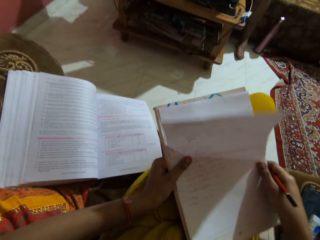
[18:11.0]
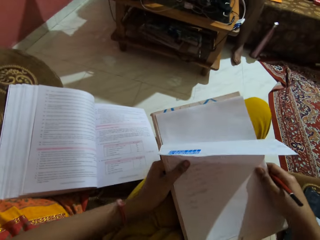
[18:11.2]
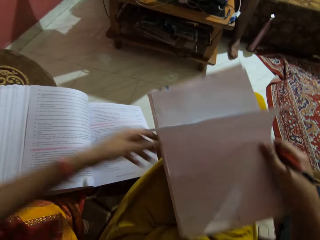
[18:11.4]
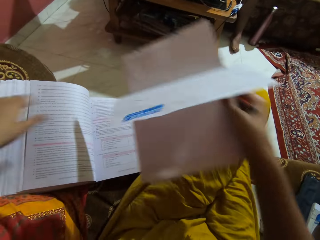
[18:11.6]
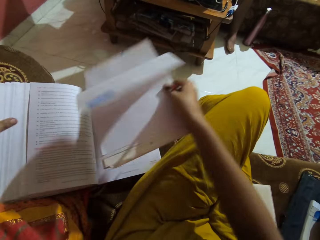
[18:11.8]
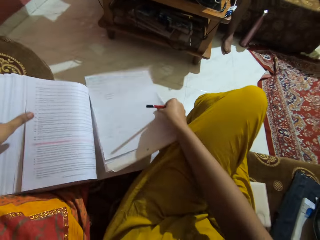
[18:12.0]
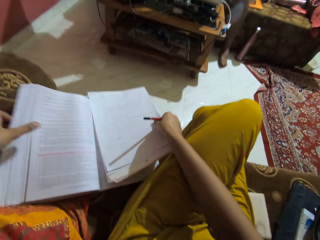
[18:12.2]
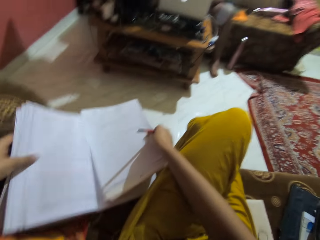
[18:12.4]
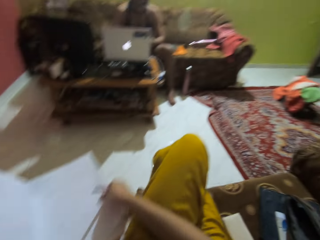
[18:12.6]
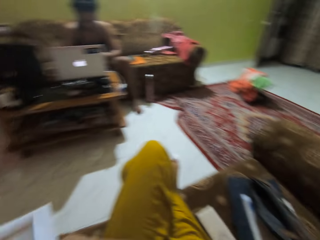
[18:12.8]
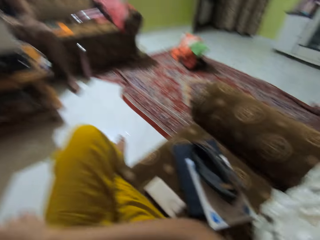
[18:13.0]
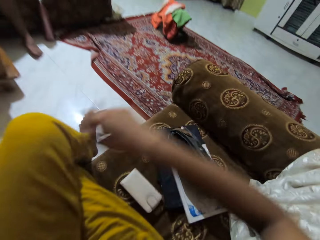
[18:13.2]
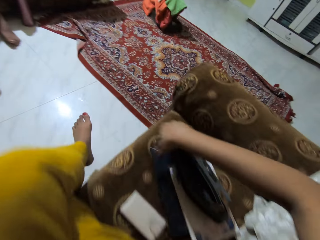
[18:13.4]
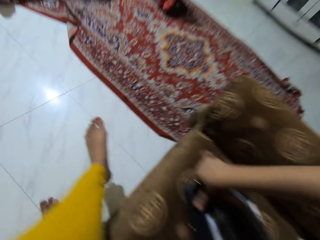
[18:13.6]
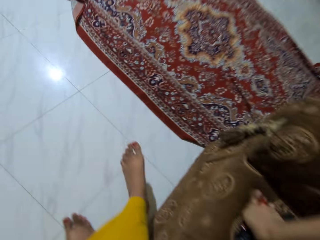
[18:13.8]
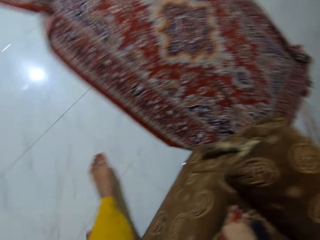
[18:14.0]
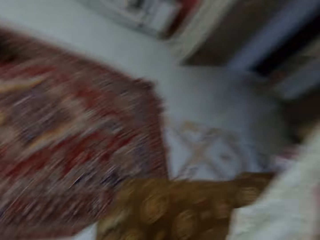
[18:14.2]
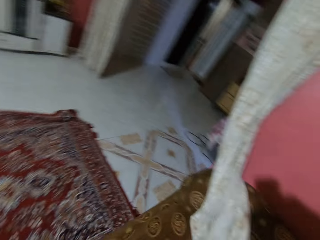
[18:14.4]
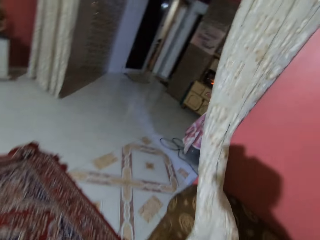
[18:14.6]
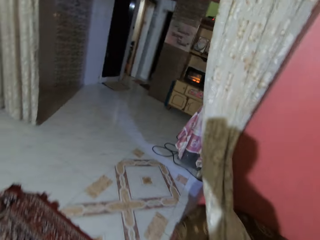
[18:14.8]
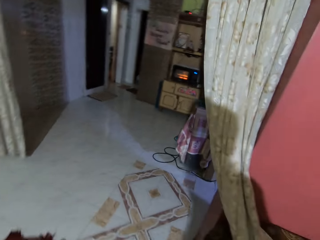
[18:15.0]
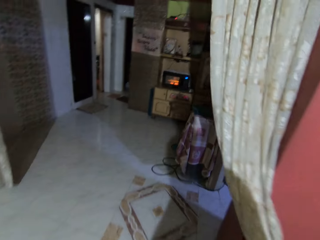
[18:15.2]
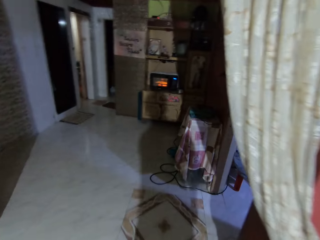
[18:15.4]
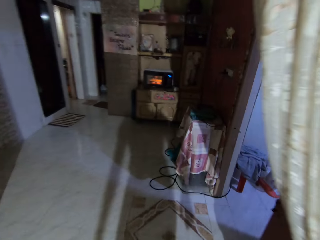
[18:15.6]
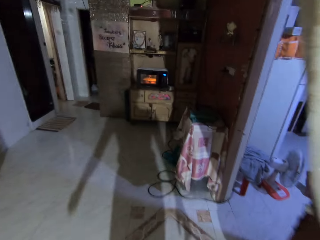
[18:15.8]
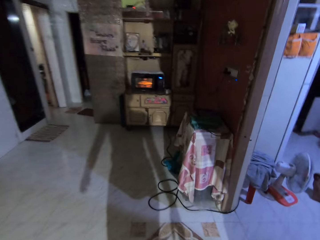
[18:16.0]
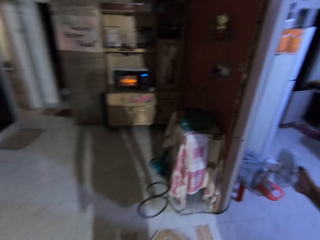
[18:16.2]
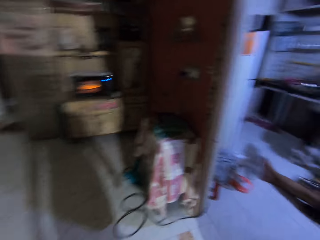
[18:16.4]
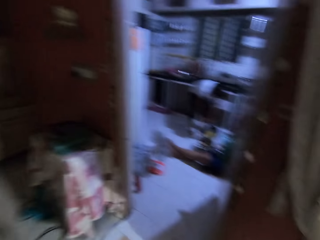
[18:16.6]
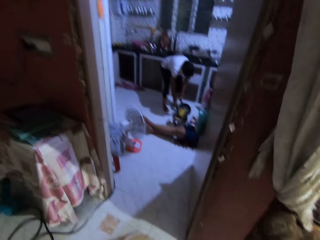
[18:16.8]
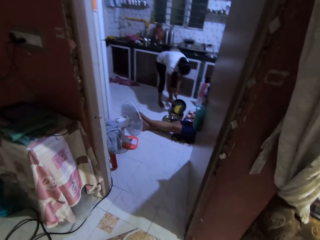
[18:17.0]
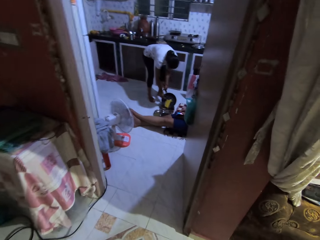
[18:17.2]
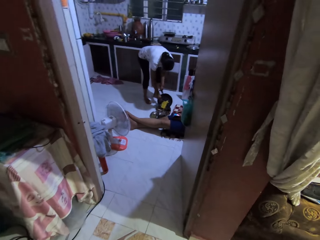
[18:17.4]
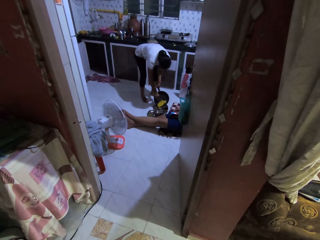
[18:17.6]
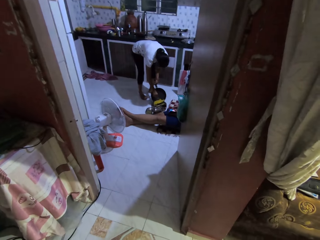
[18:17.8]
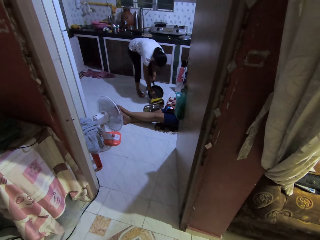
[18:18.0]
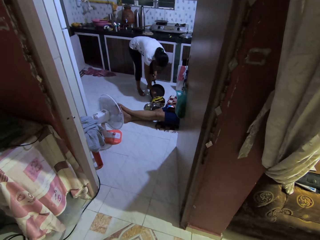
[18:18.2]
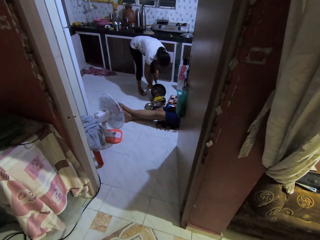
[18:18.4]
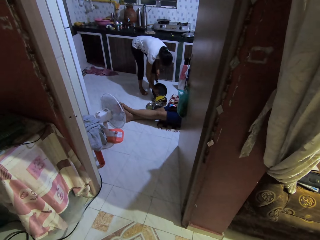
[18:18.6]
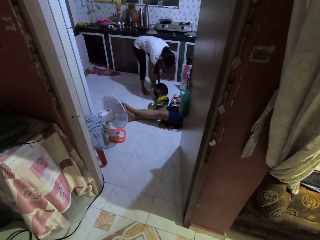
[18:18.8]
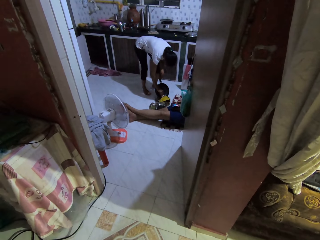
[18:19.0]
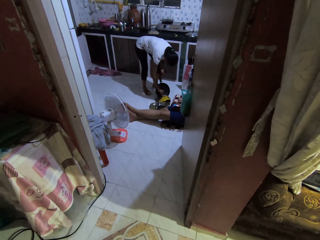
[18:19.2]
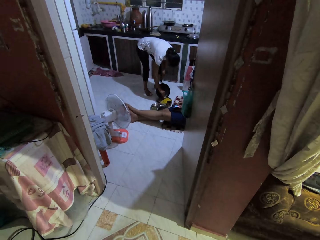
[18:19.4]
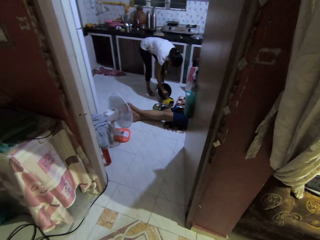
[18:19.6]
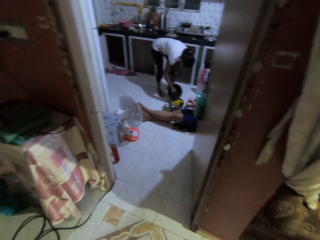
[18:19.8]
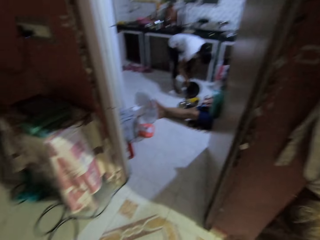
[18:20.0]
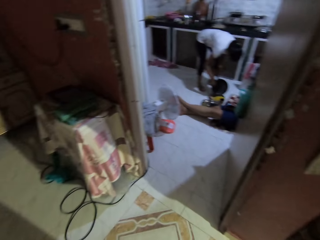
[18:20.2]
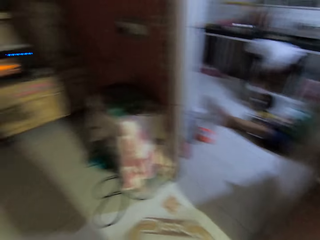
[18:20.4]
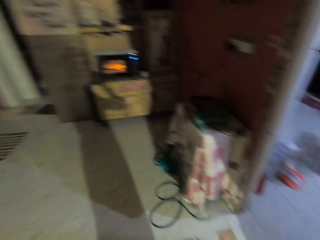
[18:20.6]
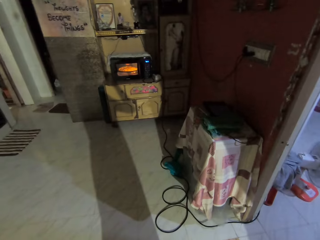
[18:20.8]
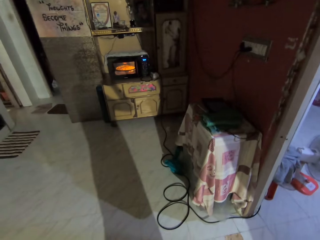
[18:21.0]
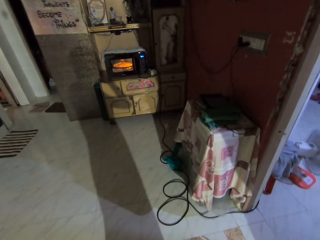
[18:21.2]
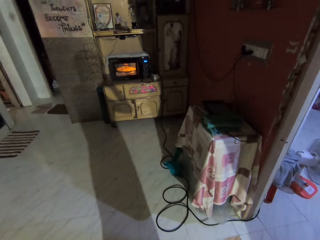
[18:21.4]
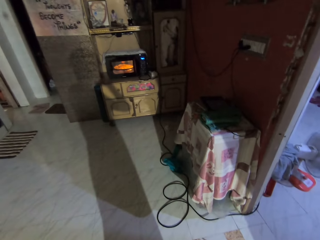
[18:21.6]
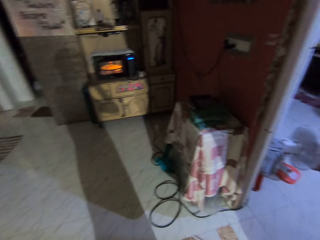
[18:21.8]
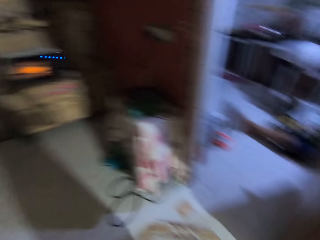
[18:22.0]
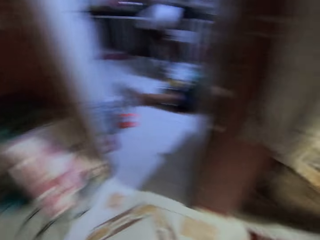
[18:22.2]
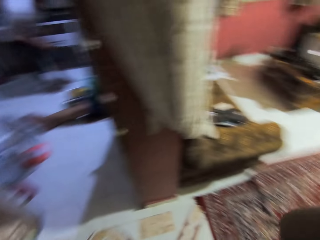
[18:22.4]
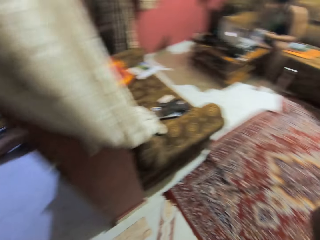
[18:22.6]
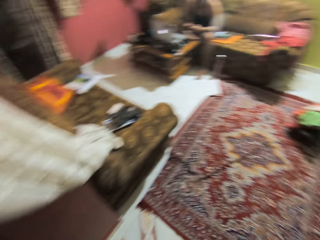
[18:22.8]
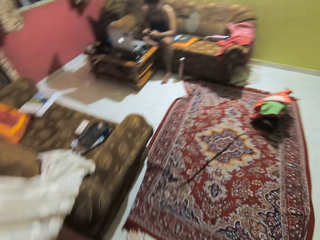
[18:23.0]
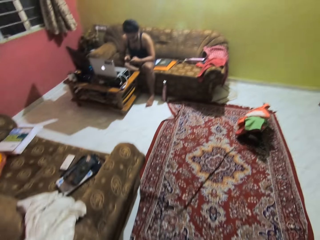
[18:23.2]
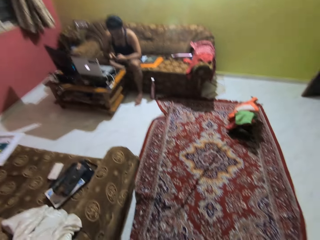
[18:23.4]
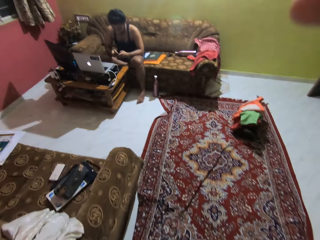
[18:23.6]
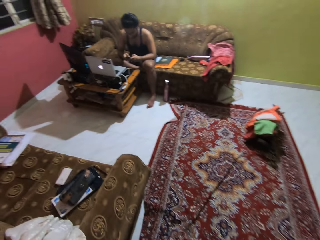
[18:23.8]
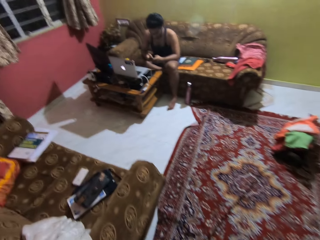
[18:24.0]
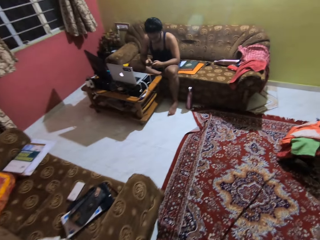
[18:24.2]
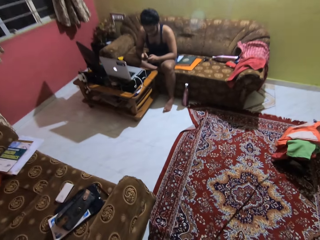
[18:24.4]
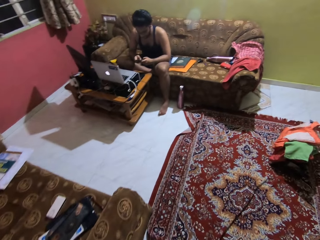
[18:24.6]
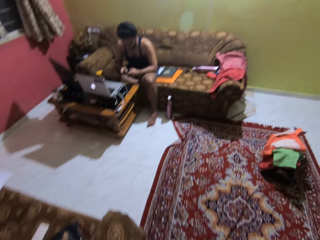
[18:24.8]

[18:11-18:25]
The camera wearer pushes down the piece of paper on the book with her right hand. She talks to the woman. She lifts the papers. She places the book and the pieces of paper on the book with her right hand. She holds the book. She closes the book on the couch with her left hand. She flips the book. She stands up from the couch. She walks in the house. She interacts with the woman. She looks around. The woman pushes a pita bread from the pan onto a plate on the floor with a spoon in her right hand. The woman holds the pan in her left hand. A man operates a mobile phone in both hands. The camera wearer speaks to the man. She adjusts the camera on her head with her right hand.
